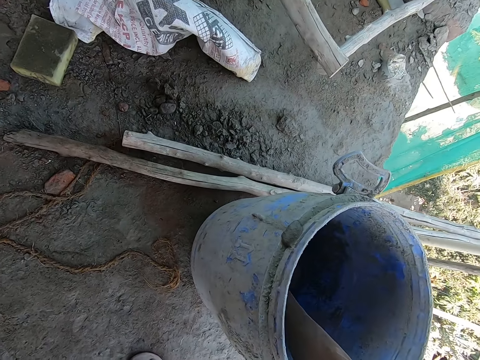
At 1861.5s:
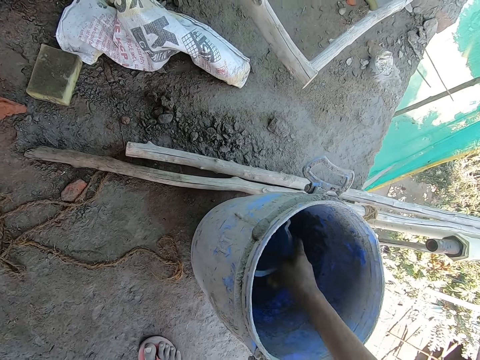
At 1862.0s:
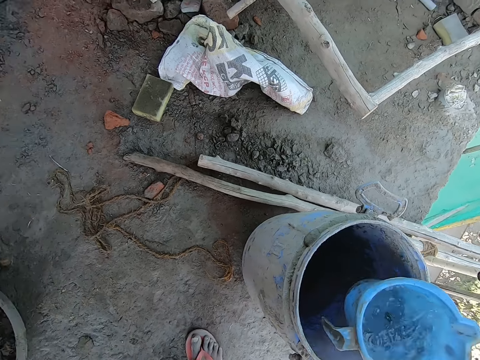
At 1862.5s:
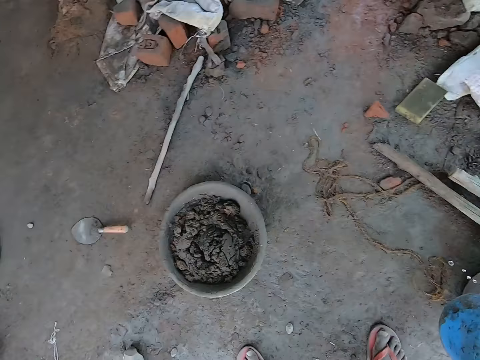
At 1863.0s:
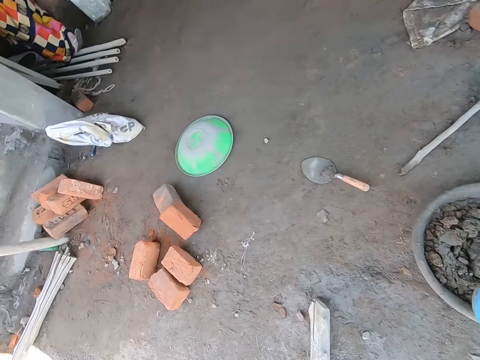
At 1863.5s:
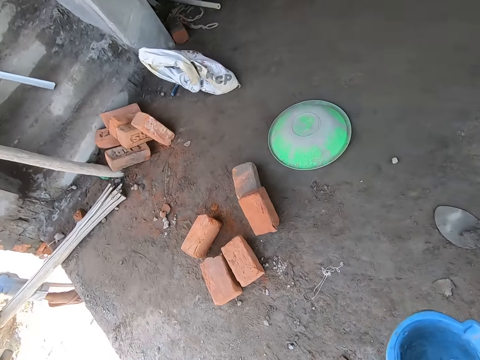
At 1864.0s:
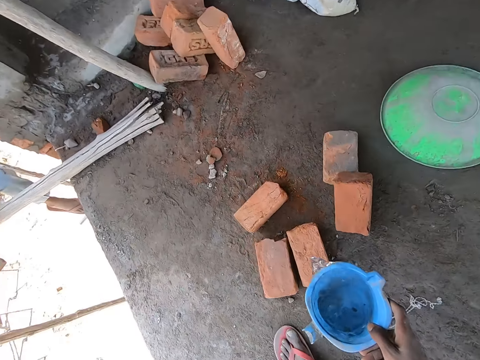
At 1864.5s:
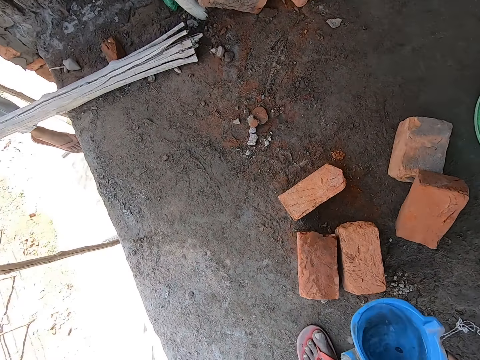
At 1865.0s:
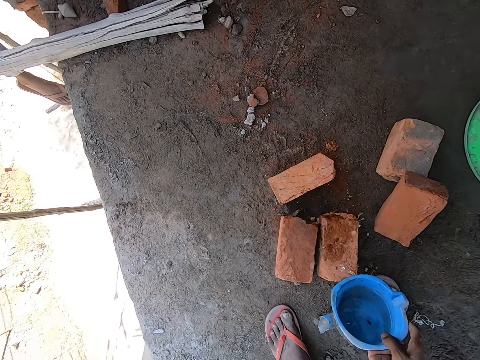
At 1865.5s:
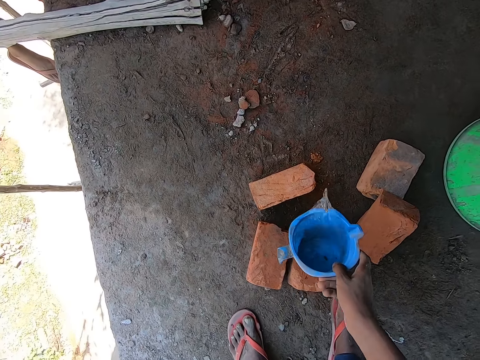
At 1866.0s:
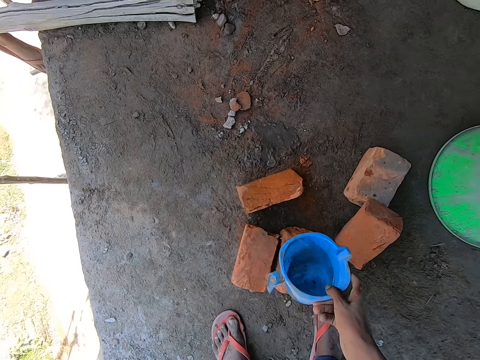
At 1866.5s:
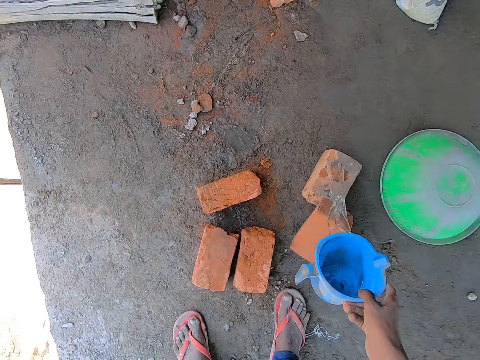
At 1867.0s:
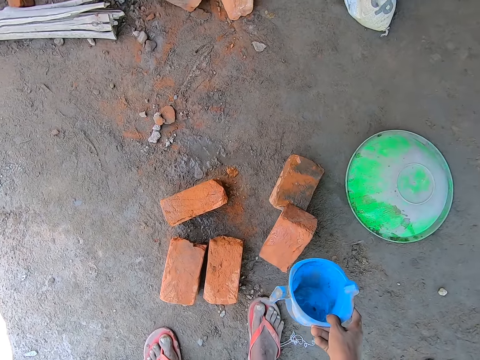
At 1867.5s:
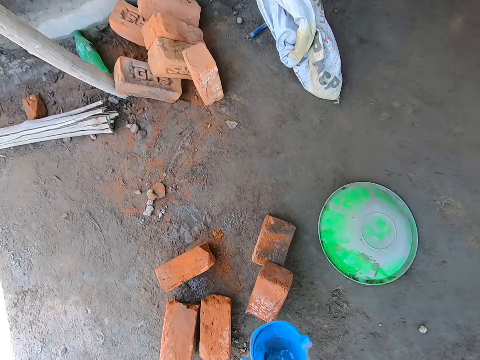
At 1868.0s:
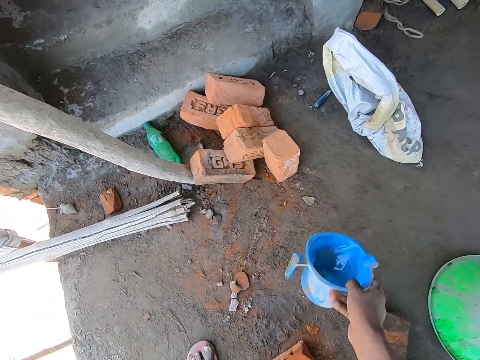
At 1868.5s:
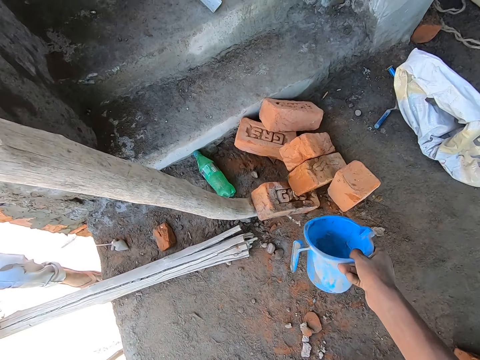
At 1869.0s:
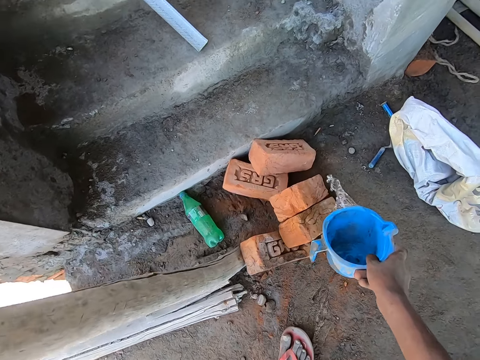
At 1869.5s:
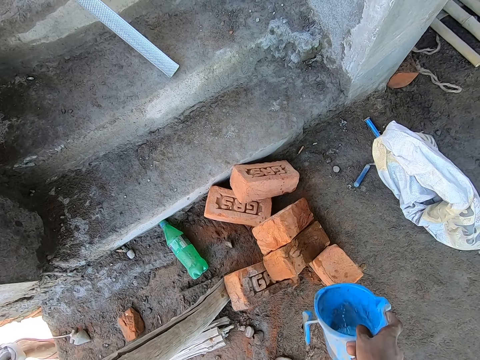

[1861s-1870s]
The camera wearer fills a cup with water from a container on the floor with his right hand. He turns around the constructed house. He pours water from the cup on the bricks on the floor with his right hand.

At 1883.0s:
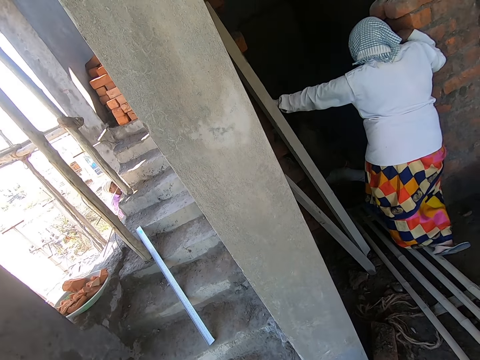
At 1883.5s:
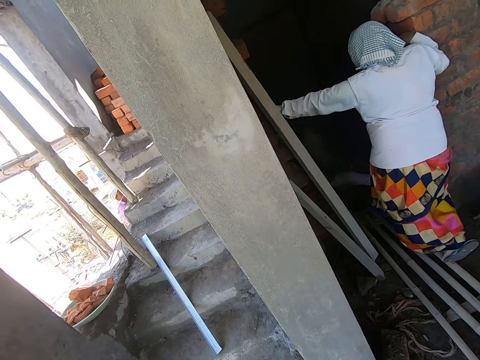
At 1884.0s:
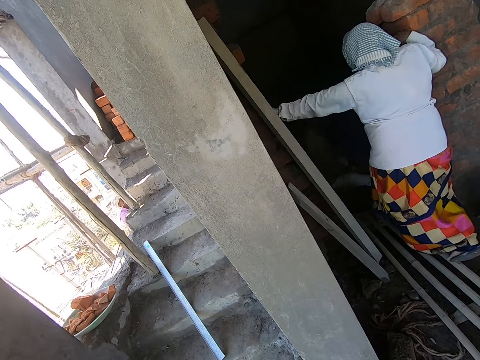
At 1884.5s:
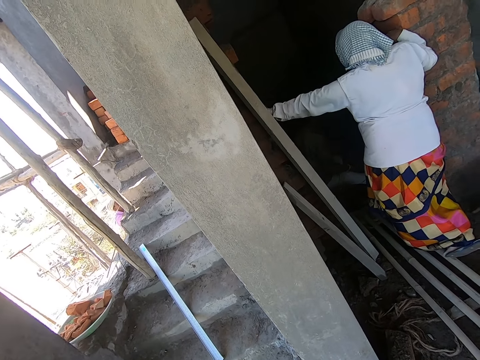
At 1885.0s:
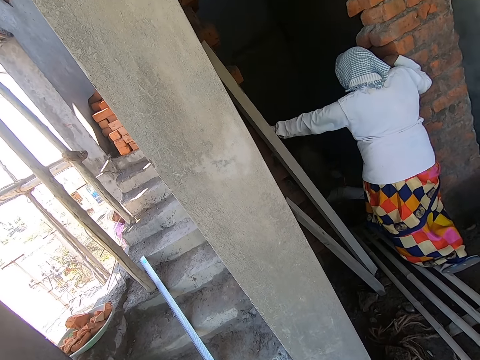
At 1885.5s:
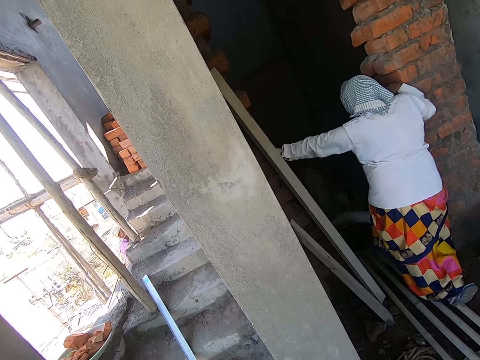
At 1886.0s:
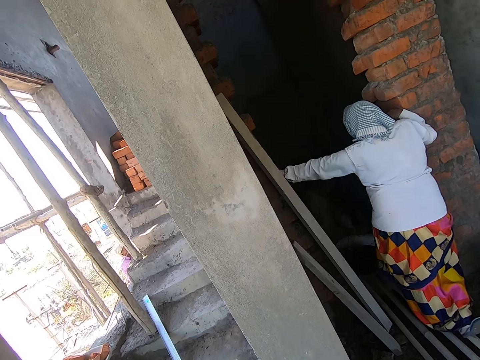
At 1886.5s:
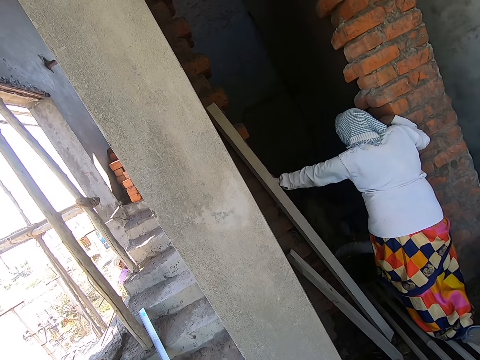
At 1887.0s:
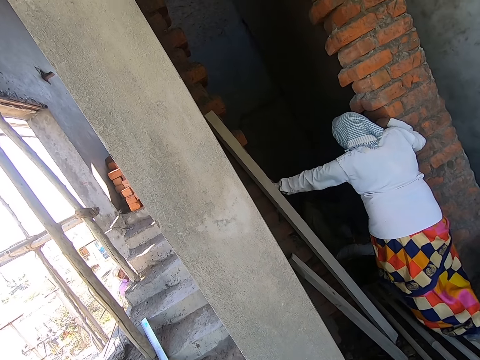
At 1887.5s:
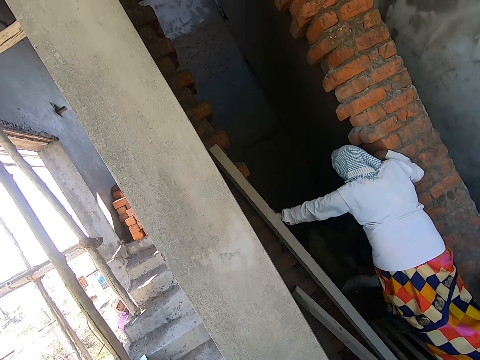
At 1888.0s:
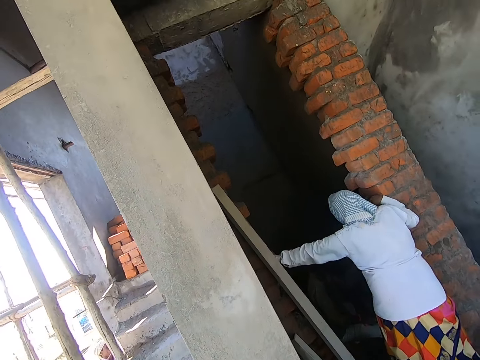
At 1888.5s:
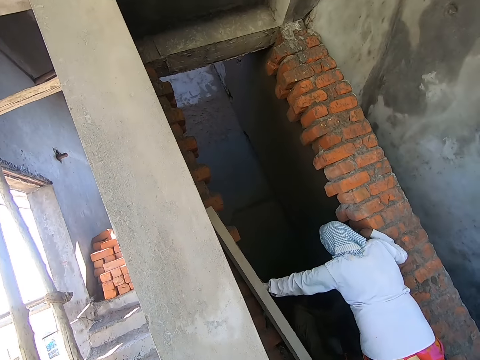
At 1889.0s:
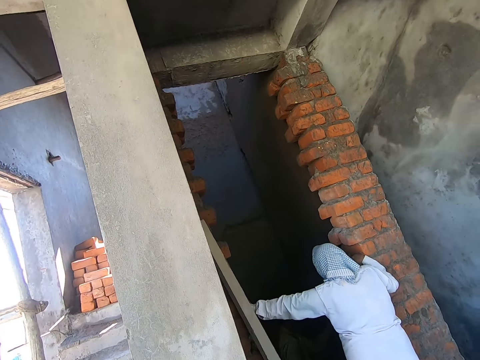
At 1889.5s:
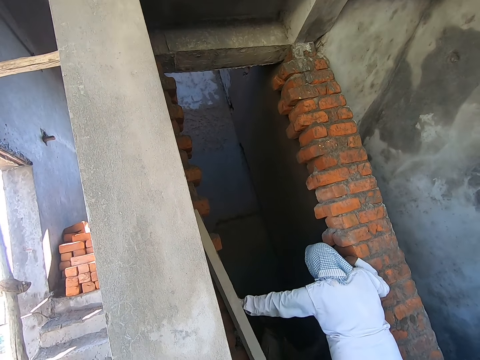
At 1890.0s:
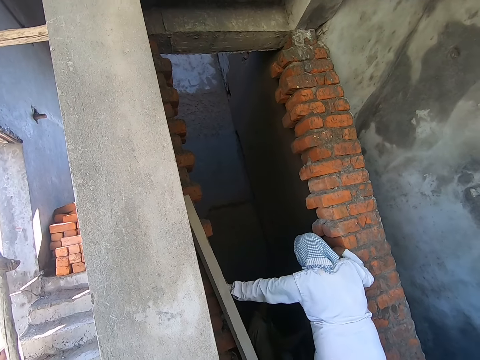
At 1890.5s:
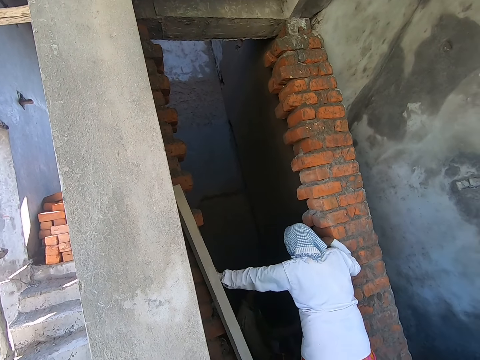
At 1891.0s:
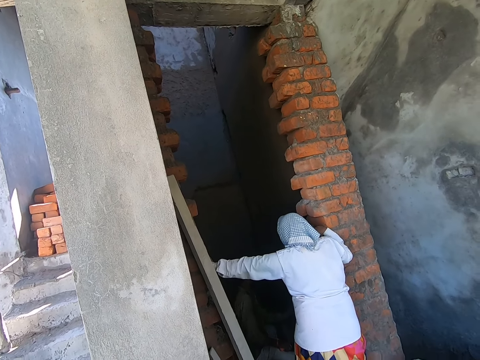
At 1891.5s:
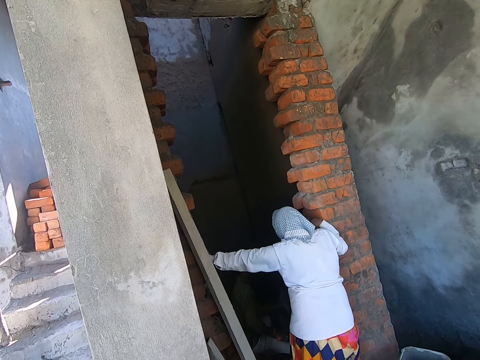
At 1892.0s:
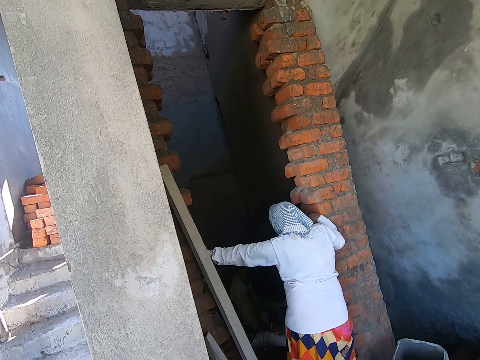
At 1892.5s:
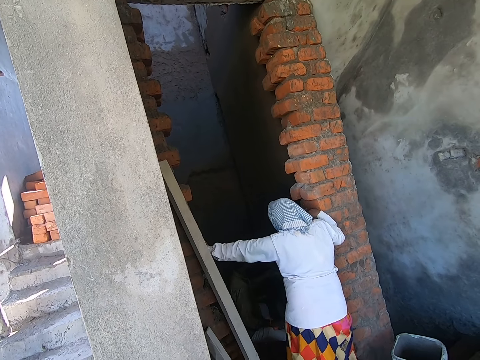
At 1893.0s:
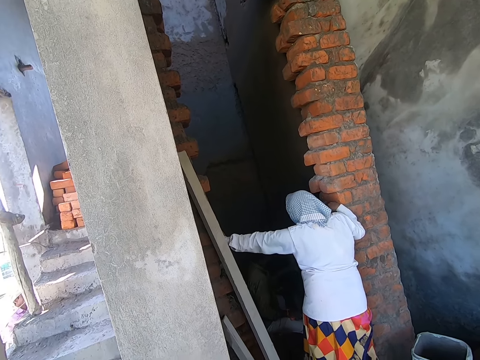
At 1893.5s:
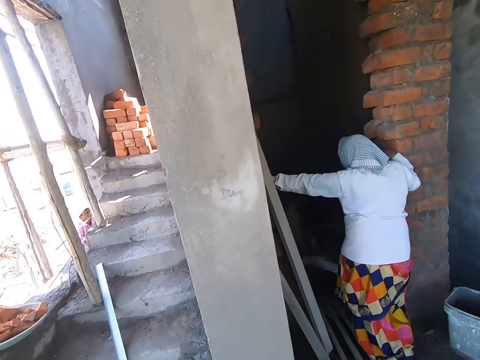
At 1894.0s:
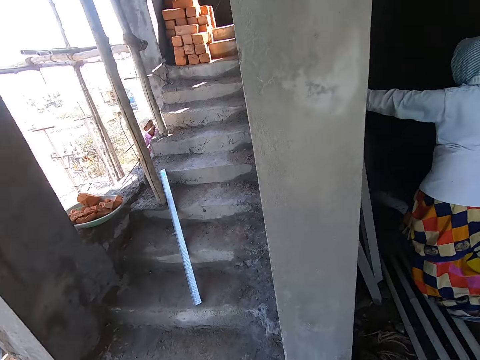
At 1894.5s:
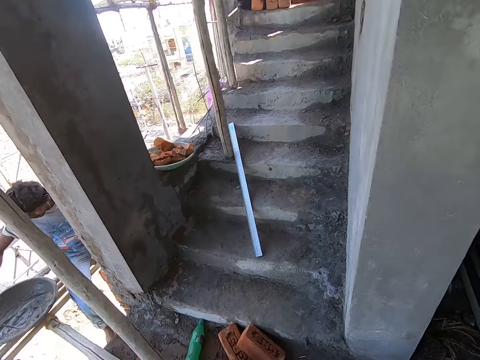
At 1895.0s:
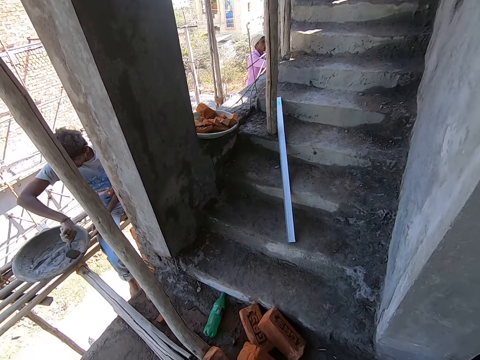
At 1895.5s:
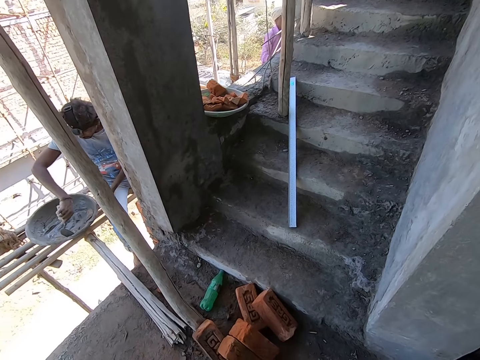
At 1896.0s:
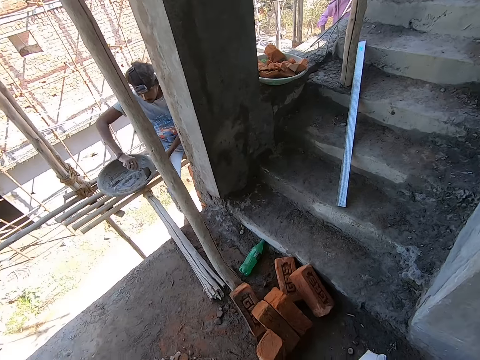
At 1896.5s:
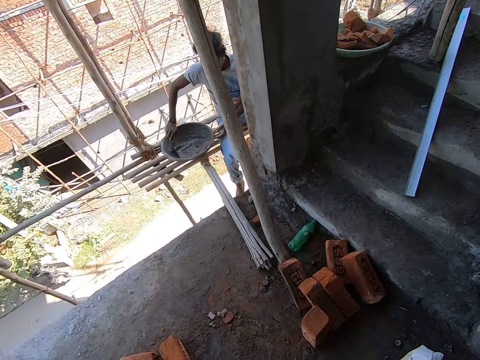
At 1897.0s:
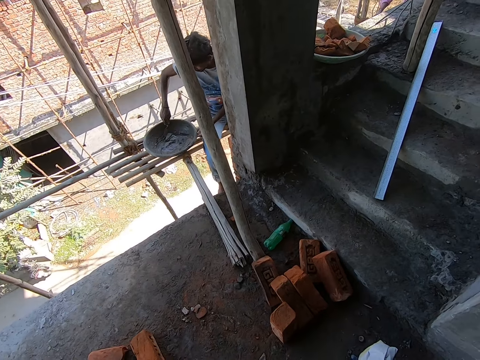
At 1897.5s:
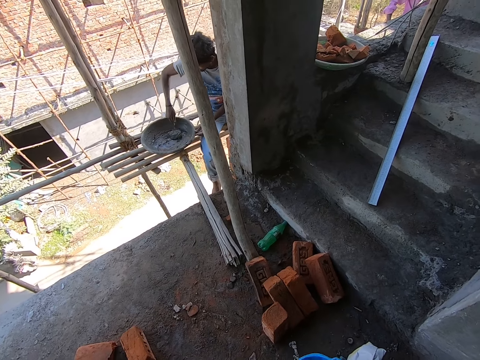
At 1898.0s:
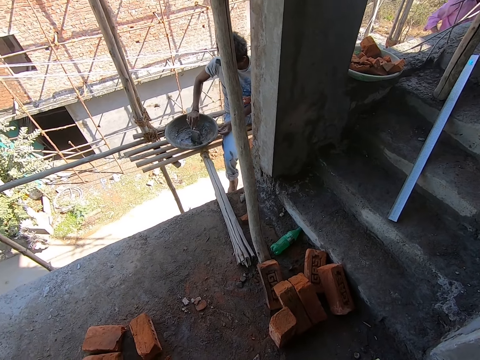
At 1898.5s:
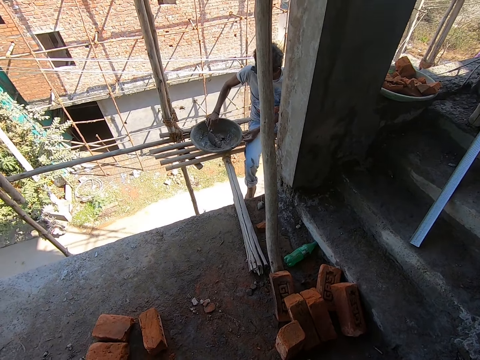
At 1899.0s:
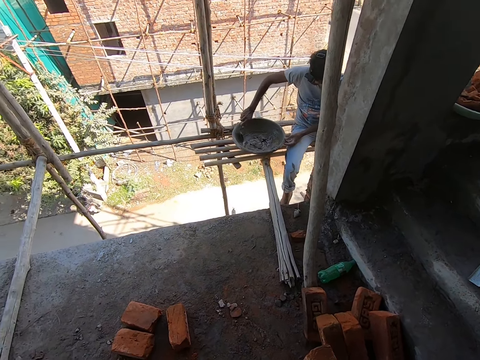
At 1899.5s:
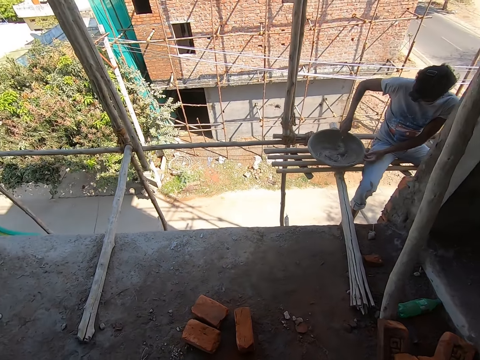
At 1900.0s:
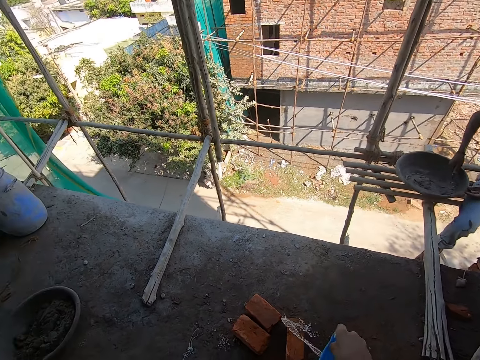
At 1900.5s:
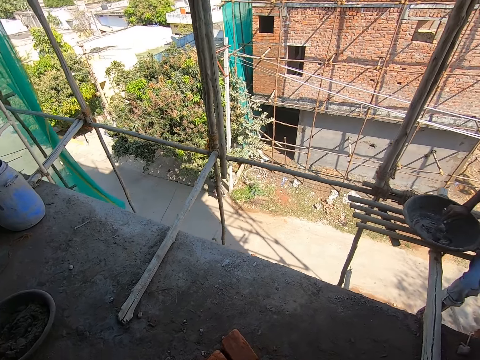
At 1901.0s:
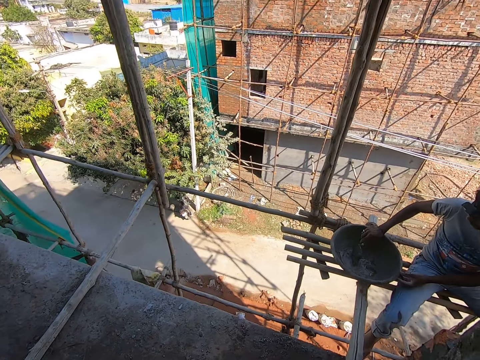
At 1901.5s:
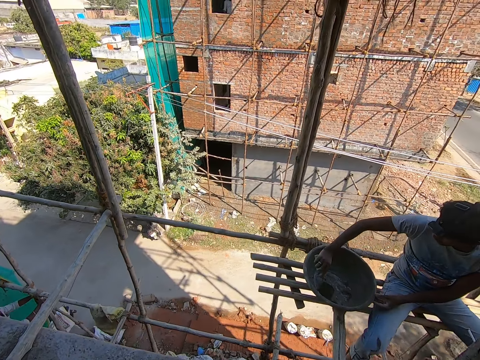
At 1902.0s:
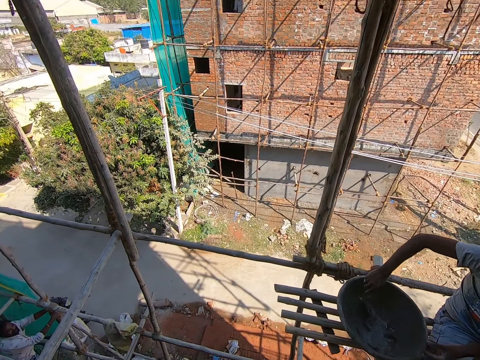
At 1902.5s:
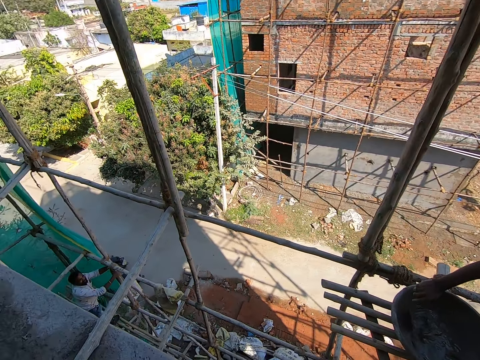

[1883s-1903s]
The camera wearer stares at a lady. A man touches a wall with his left hand. Another man scrapes cement from the side of a bowl on a plank with a trowel in his right hand. The camera wearer turns around the constructed house. He pours water from a cup on the bricks on the floor with his right hand. He pours water from the cup on the bricks on the floor with his right hand again. A third man ties a rope around a plank with both hands.
